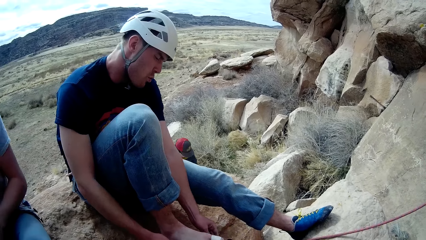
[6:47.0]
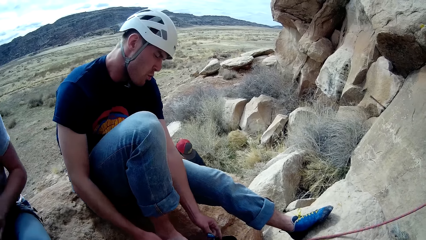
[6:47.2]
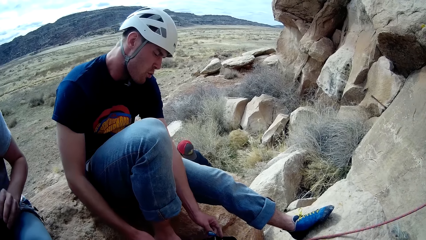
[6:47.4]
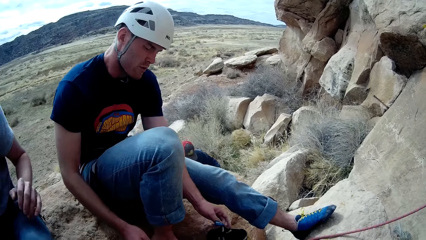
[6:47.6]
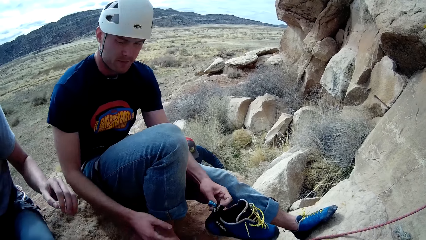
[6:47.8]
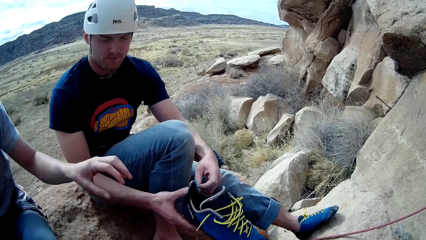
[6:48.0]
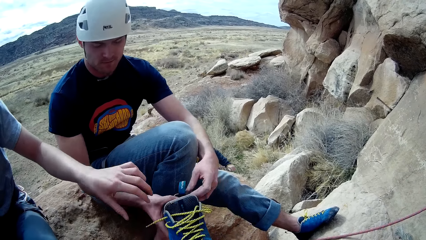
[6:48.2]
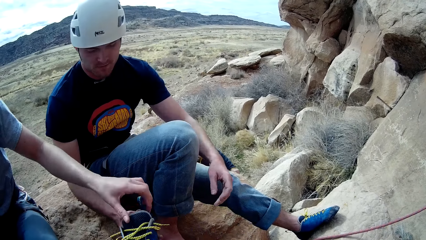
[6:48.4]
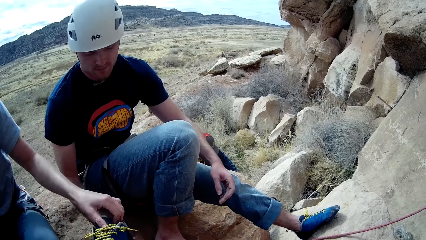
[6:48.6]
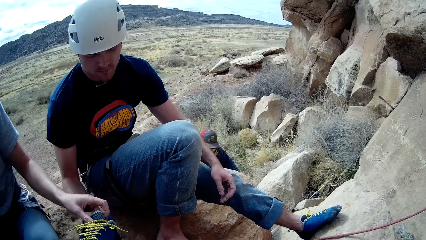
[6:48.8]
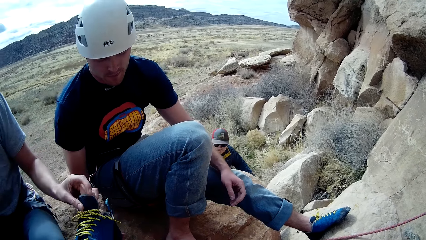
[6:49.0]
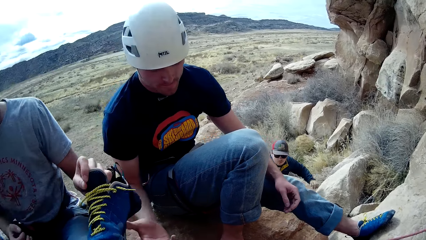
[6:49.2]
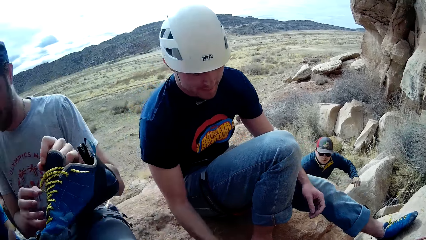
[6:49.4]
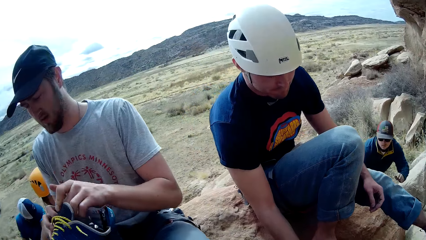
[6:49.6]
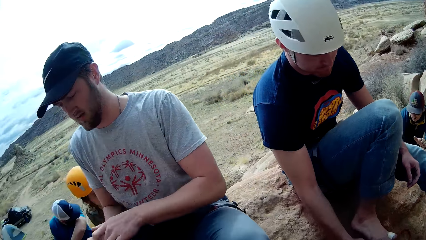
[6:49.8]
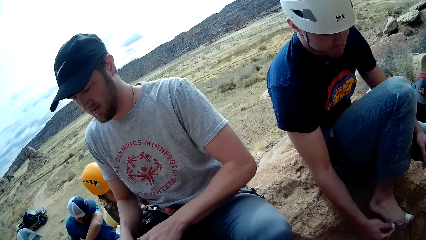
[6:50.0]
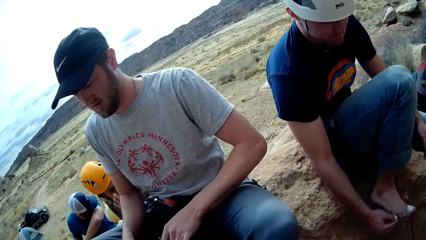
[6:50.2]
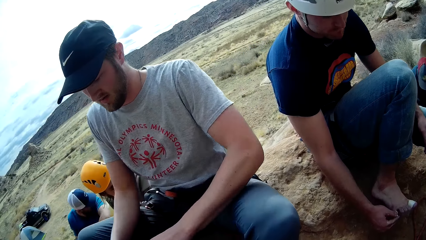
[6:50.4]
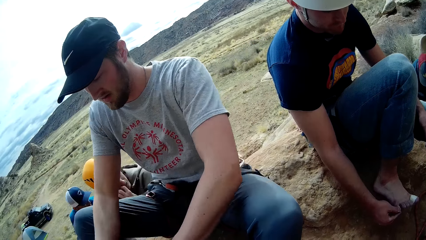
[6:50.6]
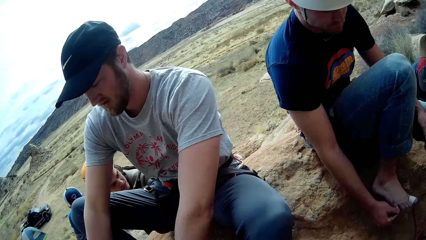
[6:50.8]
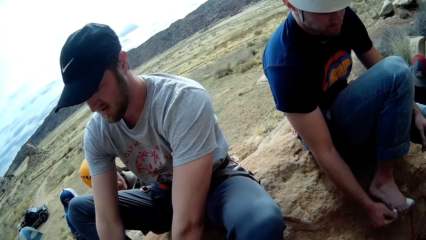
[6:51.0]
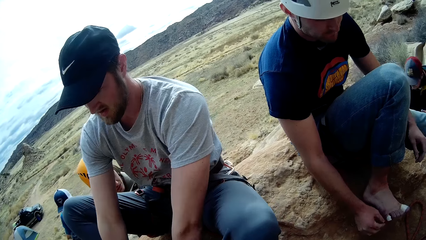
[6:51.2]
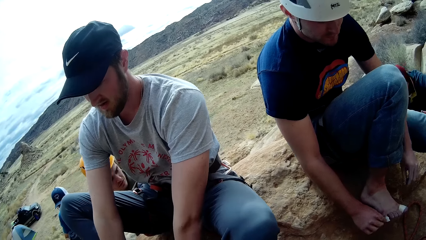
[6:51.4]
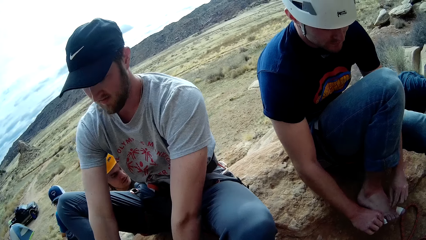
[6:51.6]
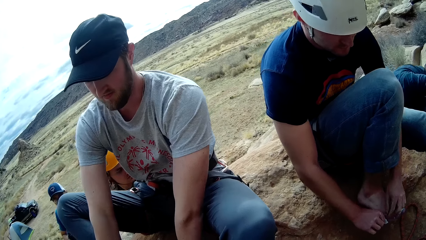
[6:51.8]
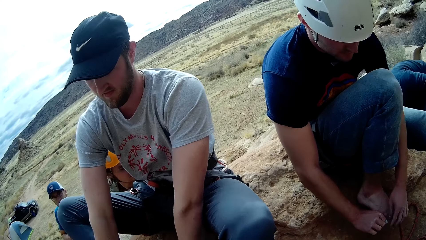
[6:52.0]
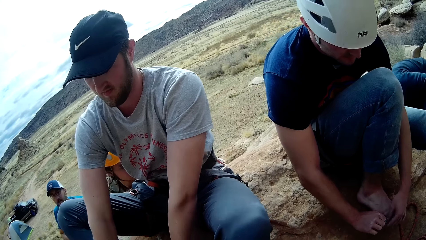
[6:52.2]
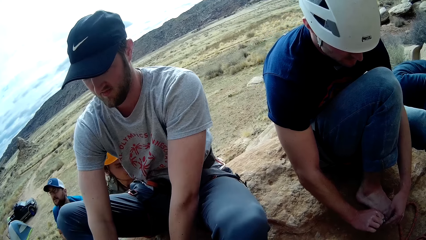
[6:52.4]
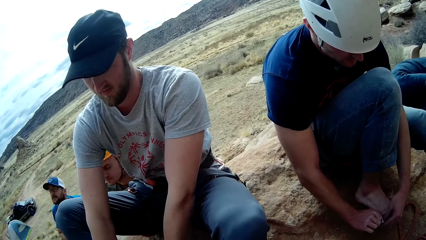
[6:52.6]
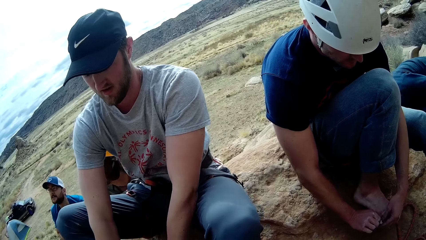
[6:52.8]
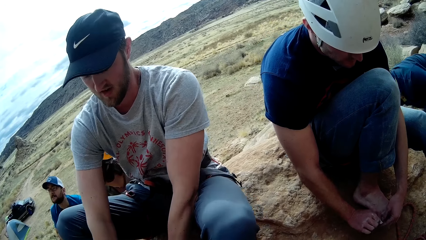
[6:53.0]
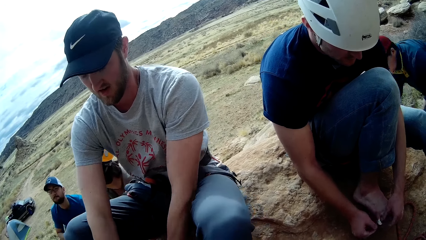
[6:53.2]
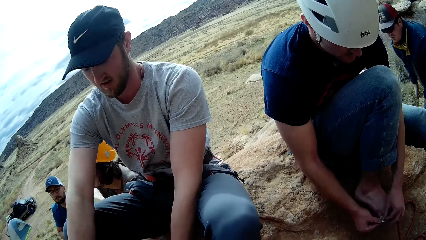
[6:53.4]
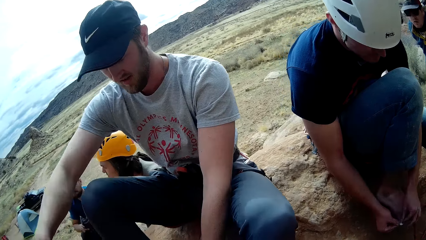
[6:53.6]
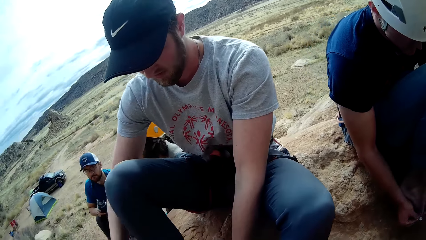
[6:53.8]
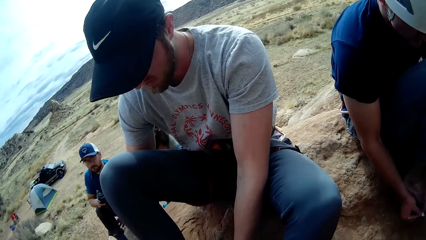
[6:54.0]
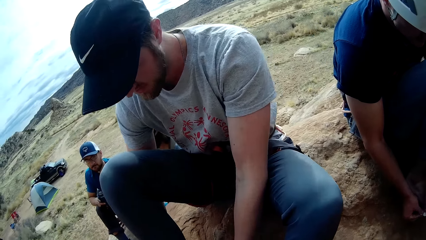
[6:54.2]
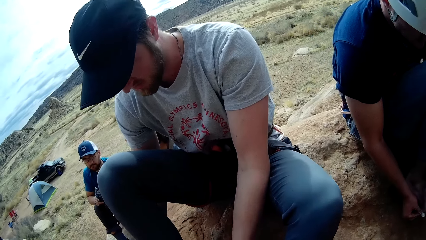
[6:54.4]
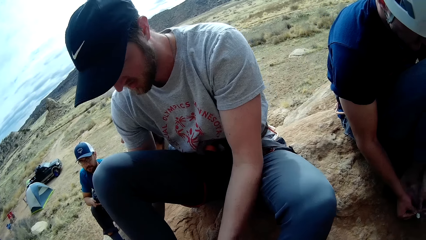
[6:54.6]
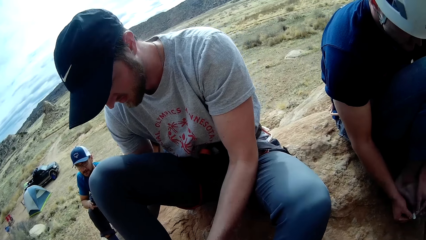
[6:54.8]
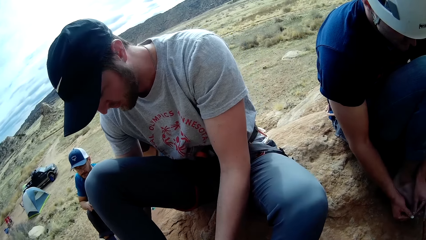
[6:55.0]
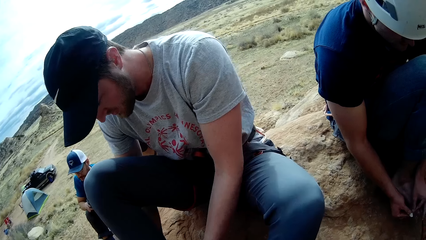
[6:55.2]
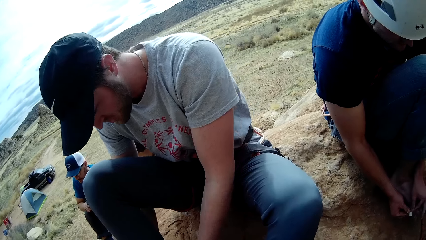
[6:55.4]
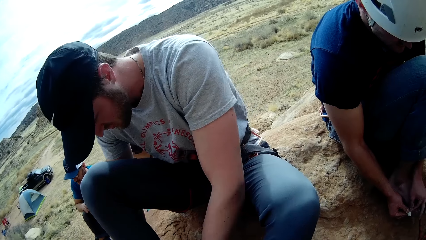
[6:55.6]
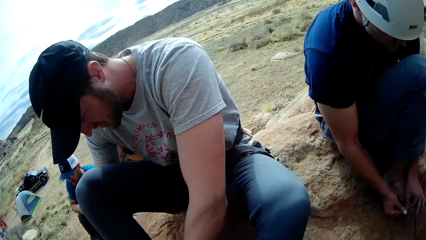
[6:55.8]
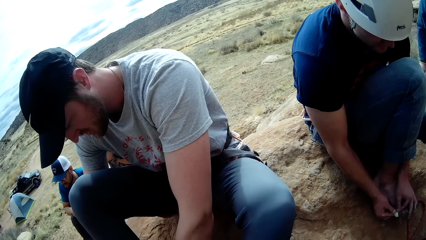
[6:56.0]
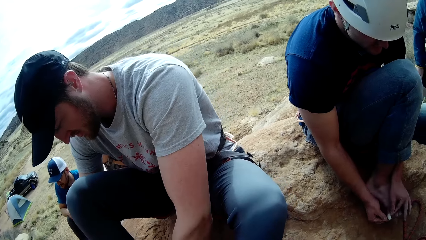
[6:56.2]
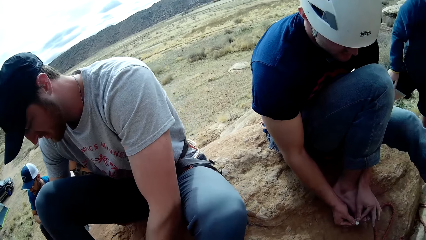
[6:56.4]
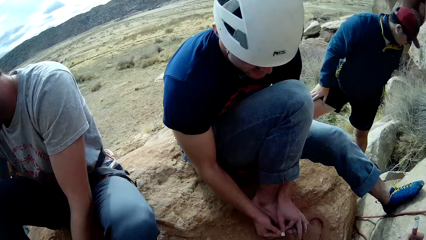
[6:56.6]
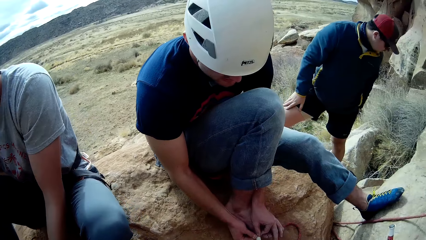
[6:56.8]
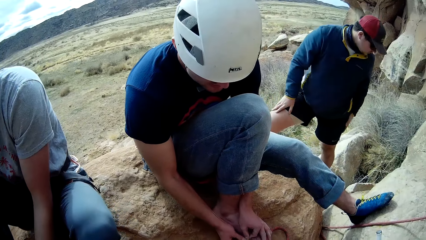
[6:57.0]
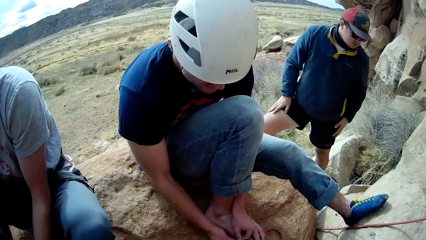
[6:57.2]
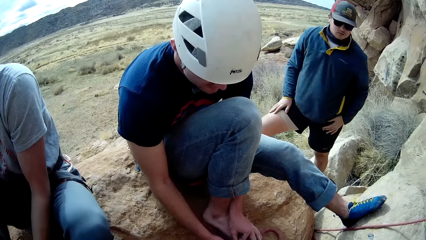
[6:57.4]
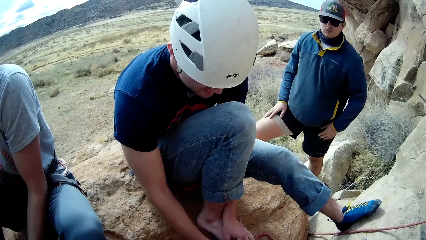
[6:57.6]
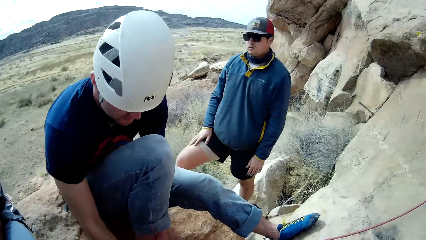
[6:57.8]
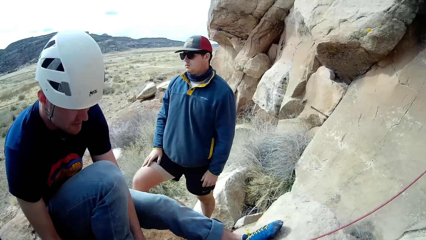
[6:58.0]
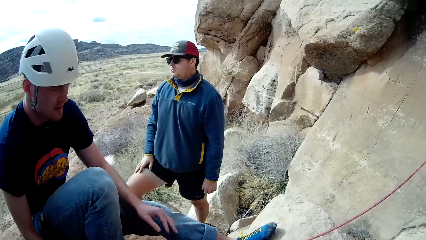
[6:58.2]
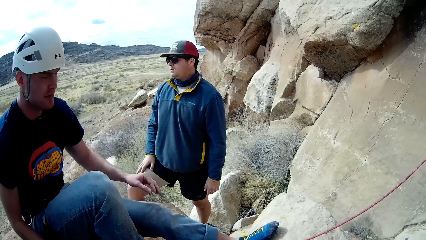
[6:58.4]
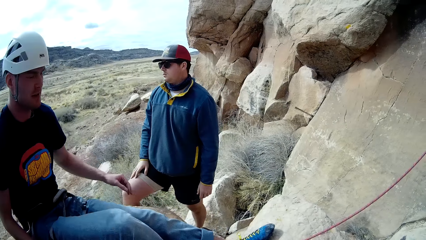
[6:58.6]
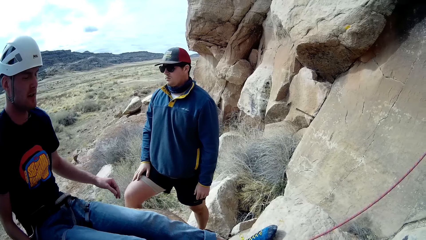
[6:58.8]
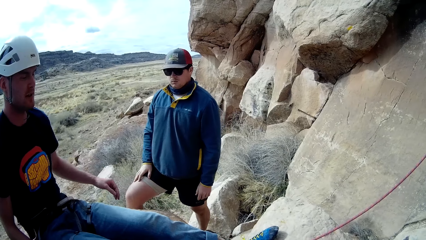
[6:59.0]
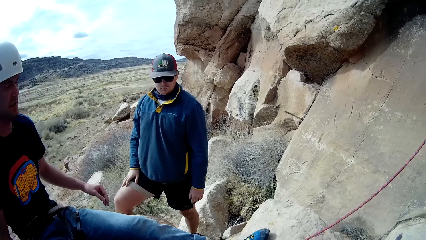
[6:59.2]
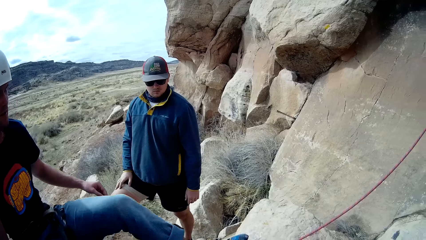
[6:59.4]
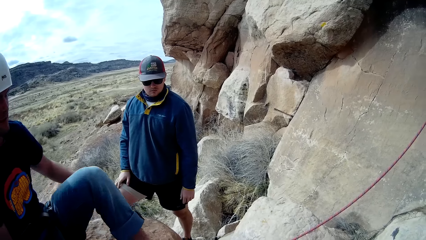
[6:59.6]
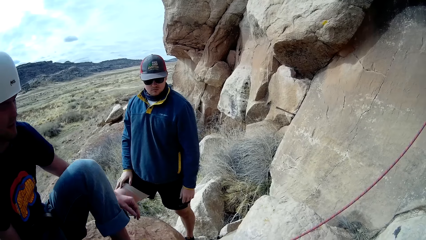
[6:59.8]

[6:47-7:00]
A man moves a hand. Another man passes the right shoe to the first man with his right hand. The first man takes the shoe. The first man puts on the right shoe with both hands. A third man walks towards the second man and holds a rock. A fourth man touches his face with his arm. The second man adjusts a tape on his right toe with both hands. A fifth man touches his face. The second man touches a toe. The fourth man removes his hand from his face. The second man touches the toe with the other hand. The second man removes his hand from his leg.

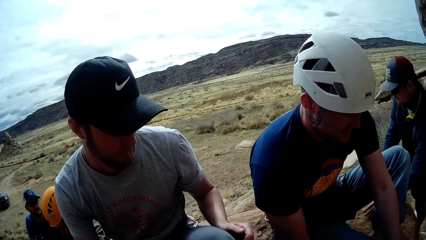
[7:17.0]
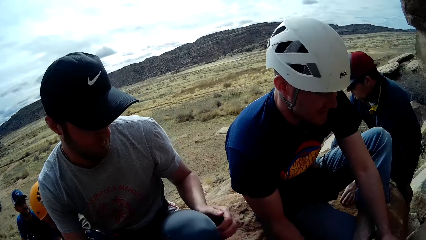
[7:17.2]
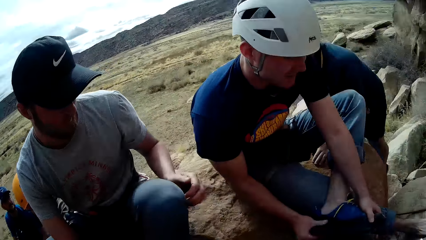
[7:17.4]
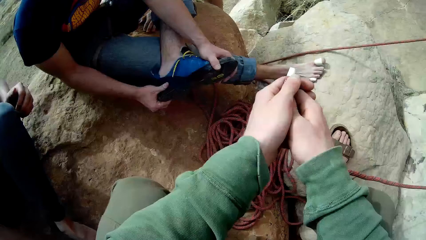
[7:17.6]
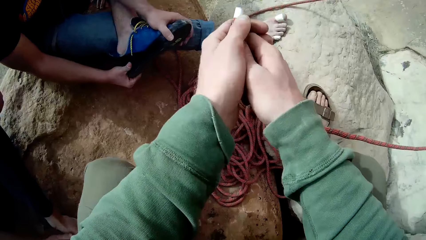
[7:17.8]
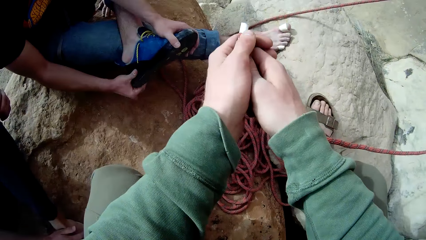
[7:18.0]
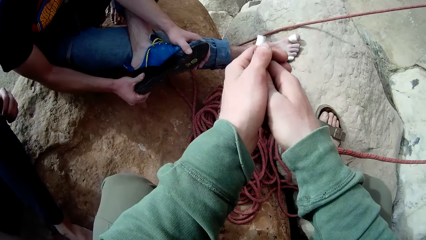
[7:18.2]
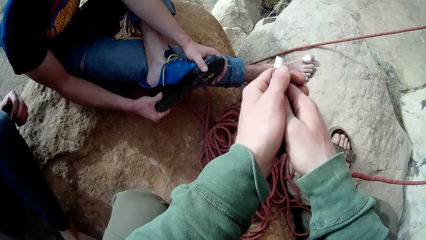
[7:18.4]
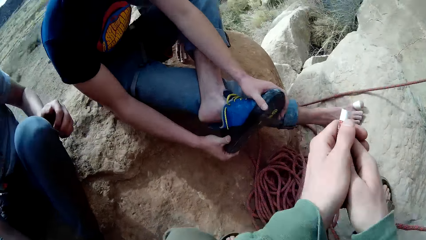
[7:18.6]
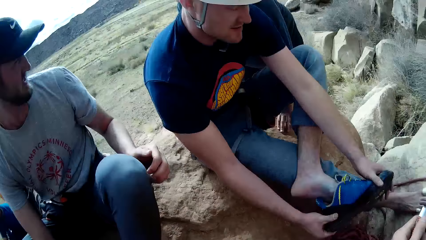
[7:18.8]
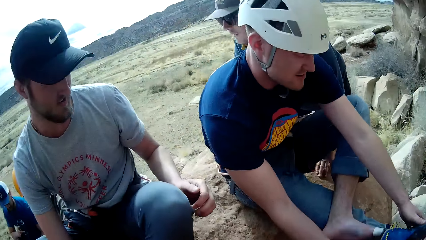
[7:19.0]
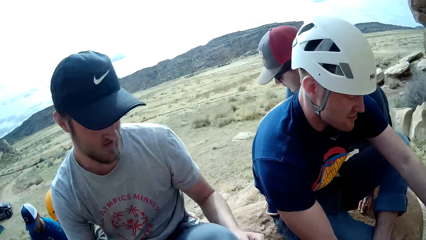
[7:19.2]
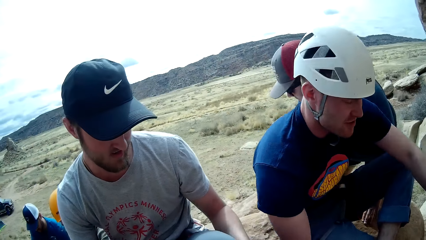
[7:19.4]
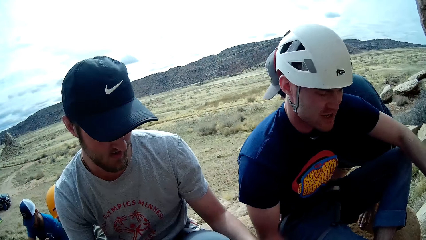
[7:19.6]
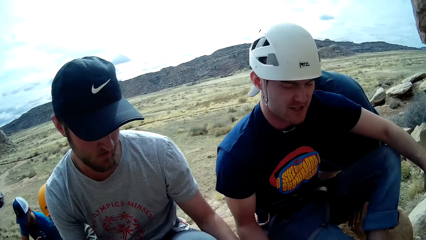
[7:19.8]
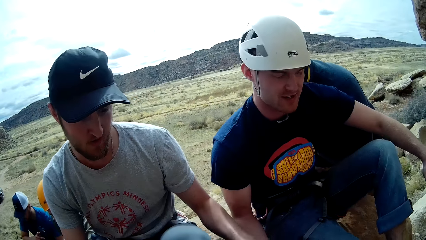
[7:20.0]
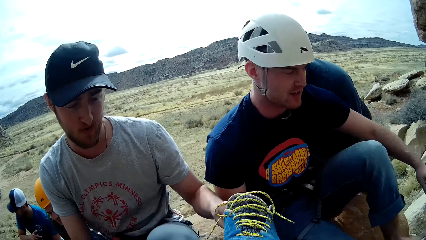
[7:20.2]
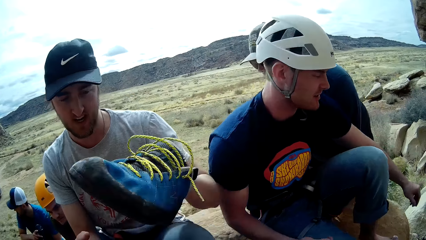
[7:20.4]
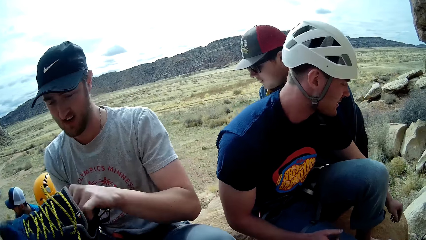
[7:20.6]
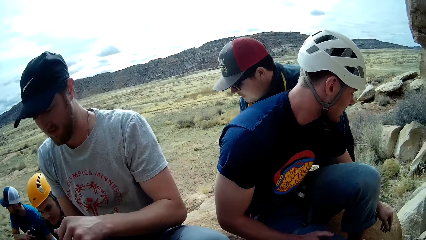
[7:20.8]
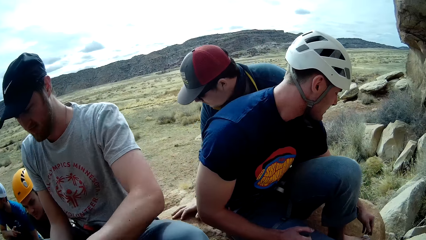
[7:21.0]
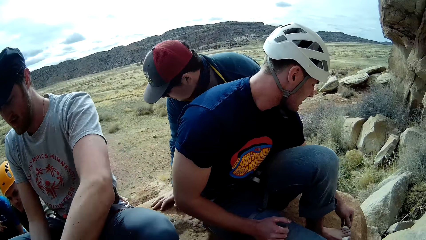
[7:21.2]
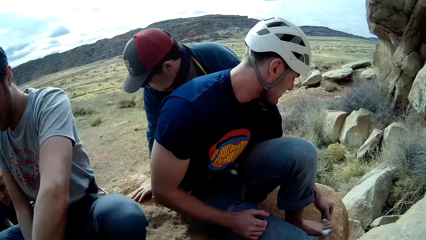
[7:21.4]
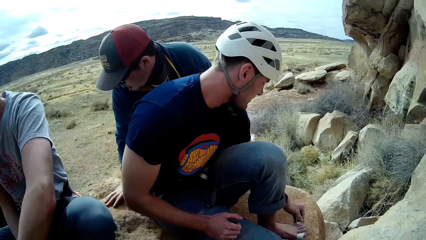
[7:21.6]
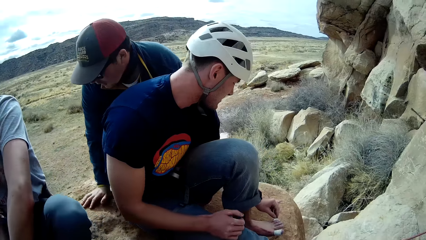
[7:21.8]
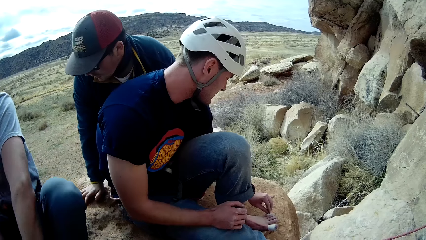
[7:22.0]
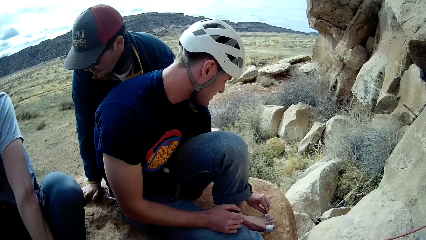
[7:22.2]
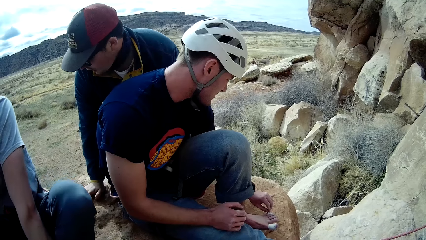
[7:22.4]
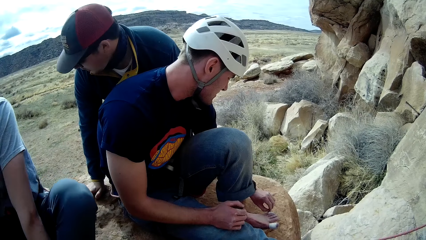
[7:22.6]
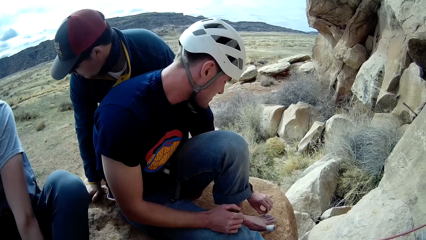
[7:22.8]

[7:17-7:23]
A man touches the rock. The camera wearer holds a rope. Another man removes the shoe. A third man collects the right shoe from the second man with his left hand. The second man touches his left toe with his left hand. The first man moves along the rock. The third man puts on the shoe.
